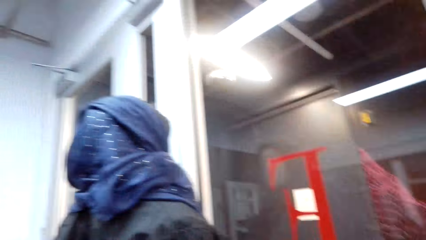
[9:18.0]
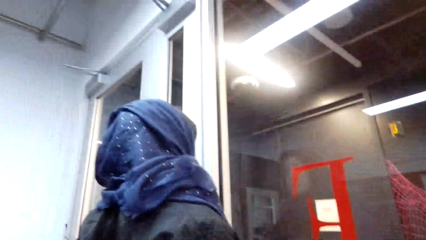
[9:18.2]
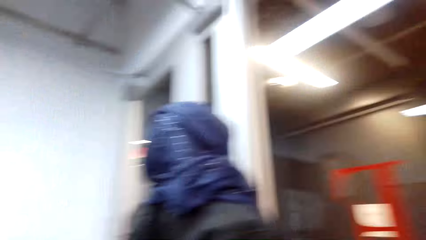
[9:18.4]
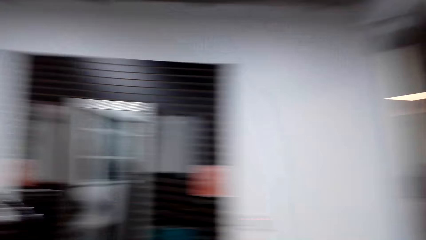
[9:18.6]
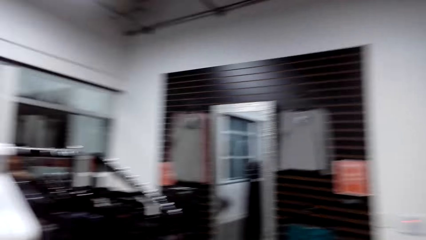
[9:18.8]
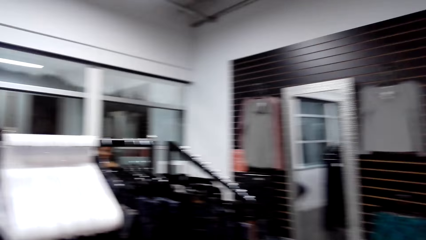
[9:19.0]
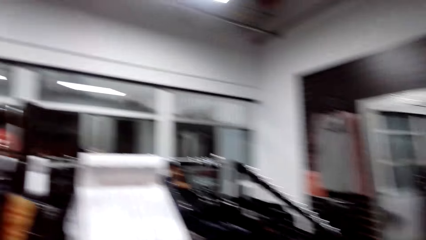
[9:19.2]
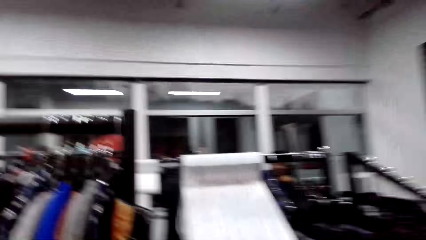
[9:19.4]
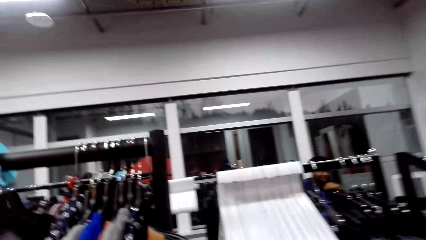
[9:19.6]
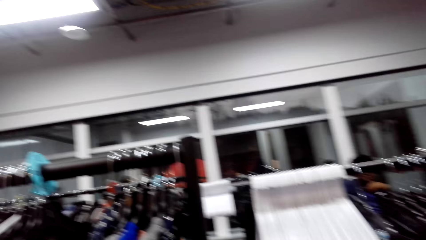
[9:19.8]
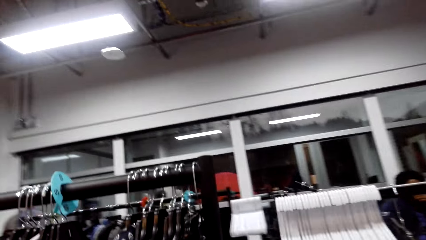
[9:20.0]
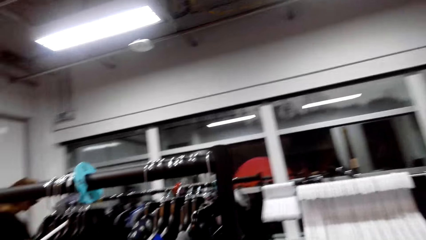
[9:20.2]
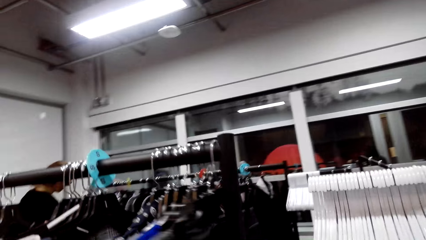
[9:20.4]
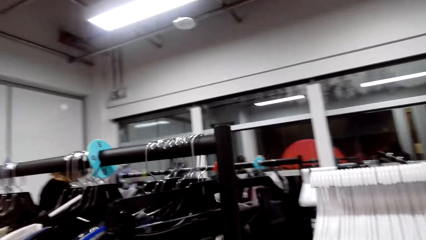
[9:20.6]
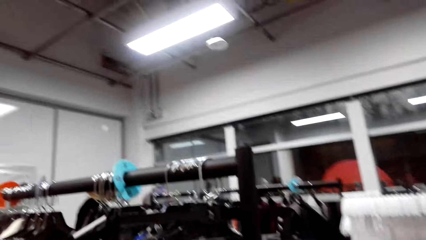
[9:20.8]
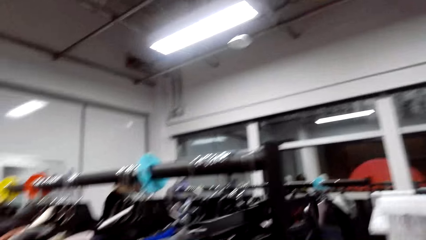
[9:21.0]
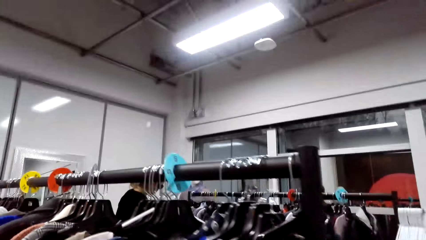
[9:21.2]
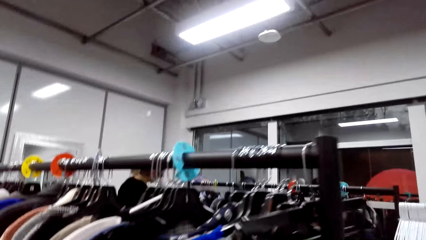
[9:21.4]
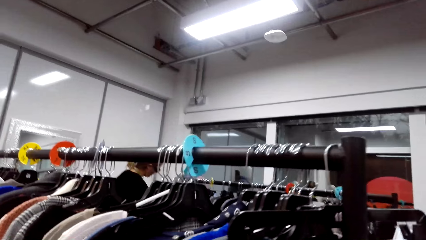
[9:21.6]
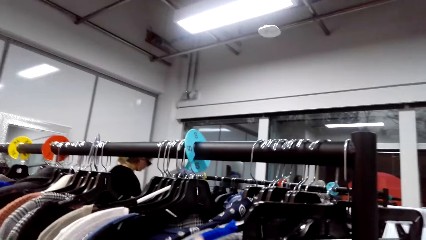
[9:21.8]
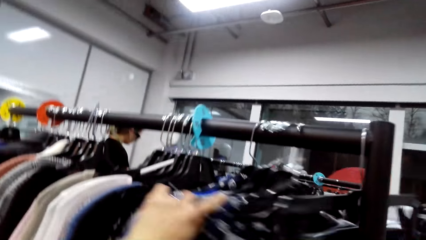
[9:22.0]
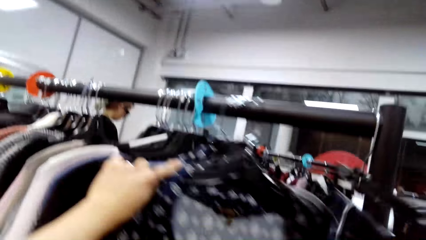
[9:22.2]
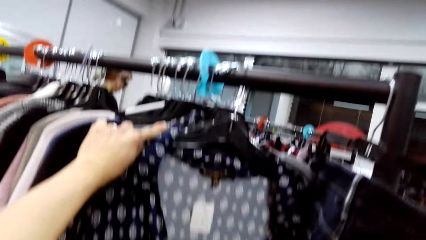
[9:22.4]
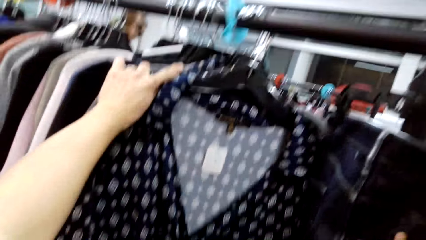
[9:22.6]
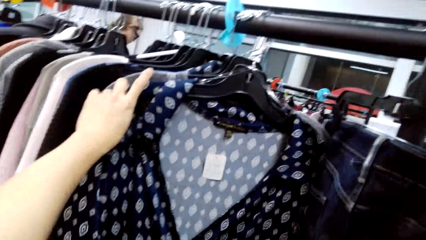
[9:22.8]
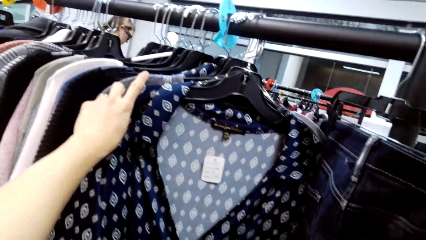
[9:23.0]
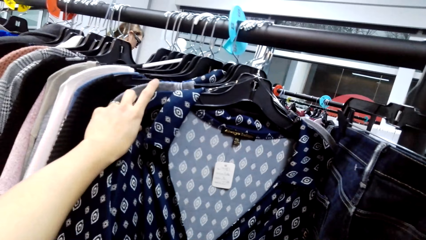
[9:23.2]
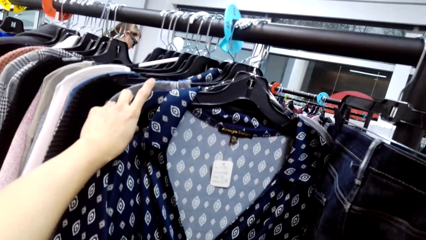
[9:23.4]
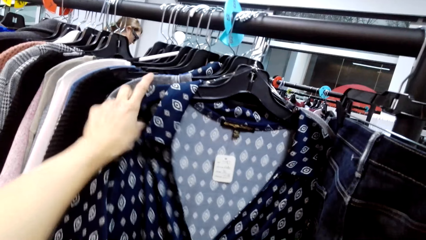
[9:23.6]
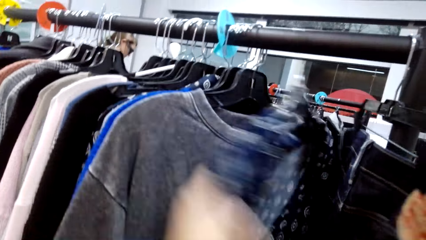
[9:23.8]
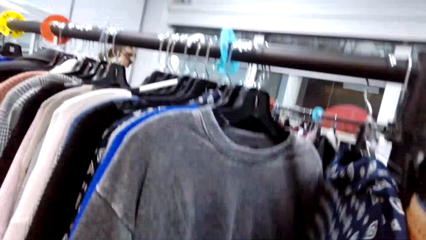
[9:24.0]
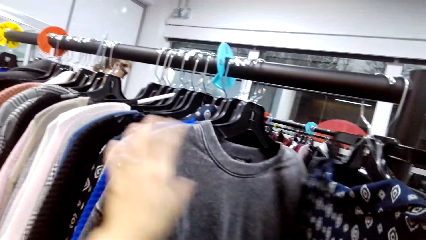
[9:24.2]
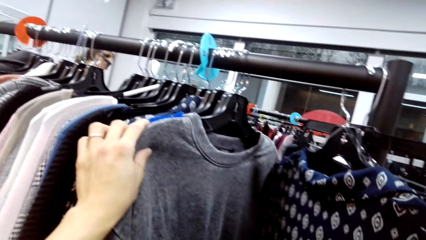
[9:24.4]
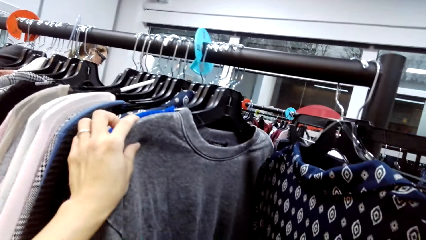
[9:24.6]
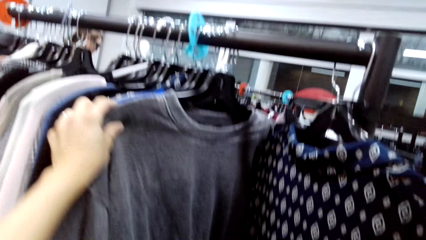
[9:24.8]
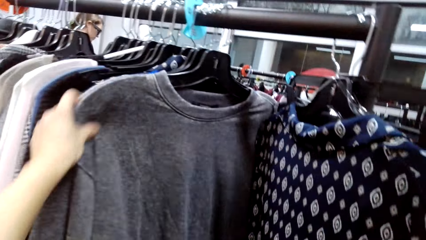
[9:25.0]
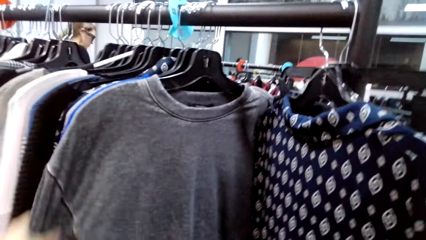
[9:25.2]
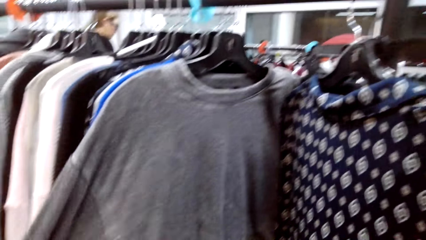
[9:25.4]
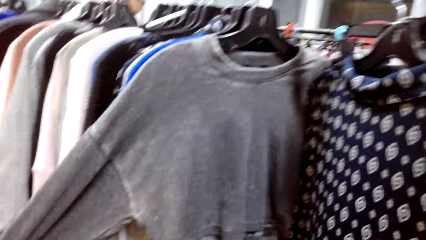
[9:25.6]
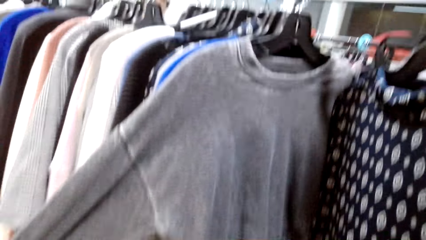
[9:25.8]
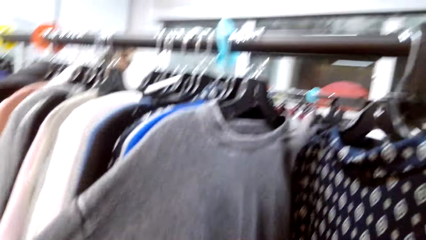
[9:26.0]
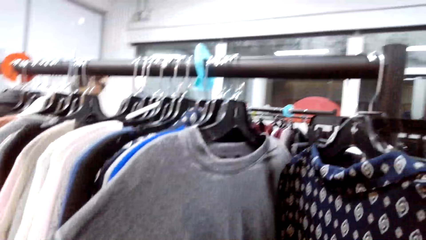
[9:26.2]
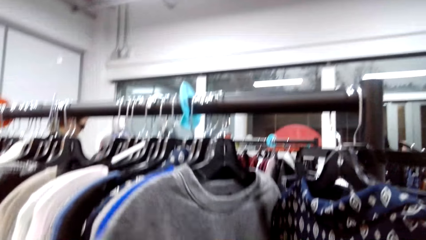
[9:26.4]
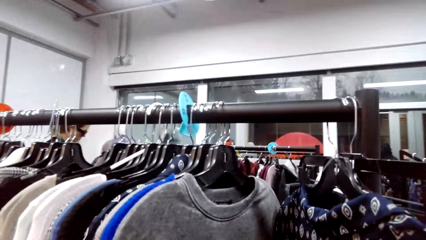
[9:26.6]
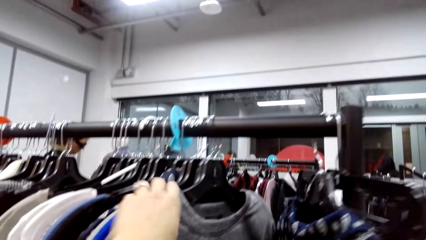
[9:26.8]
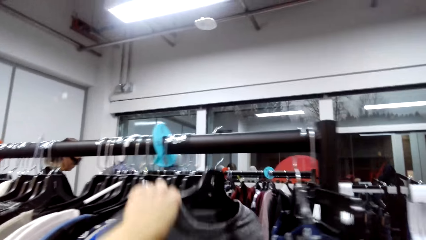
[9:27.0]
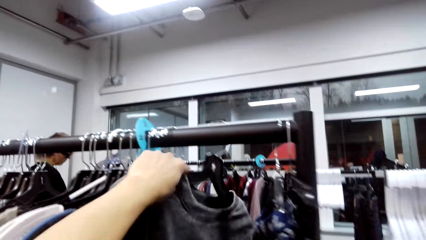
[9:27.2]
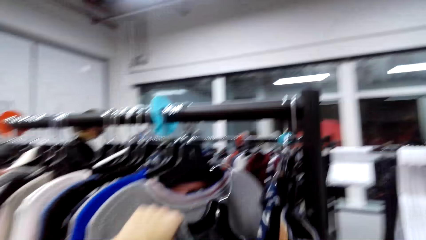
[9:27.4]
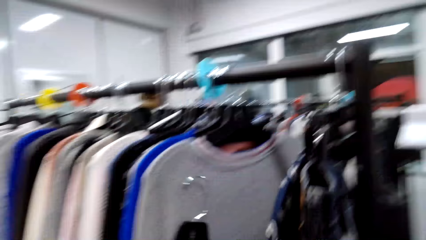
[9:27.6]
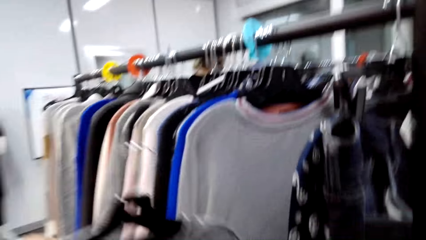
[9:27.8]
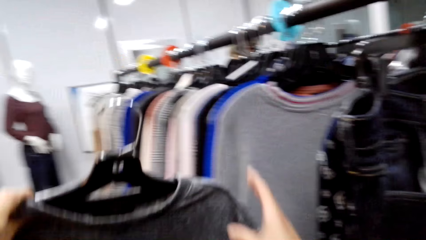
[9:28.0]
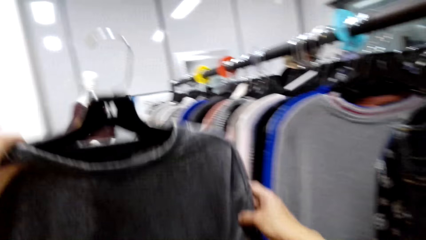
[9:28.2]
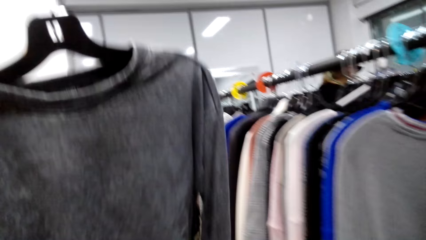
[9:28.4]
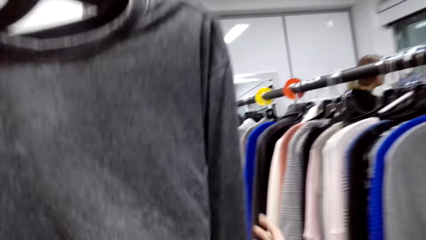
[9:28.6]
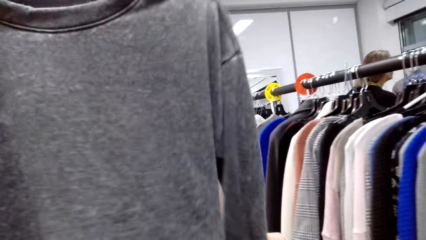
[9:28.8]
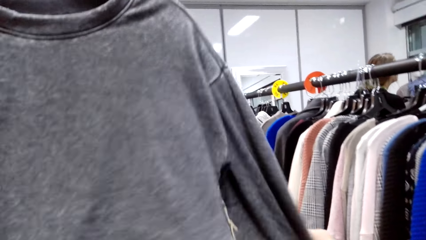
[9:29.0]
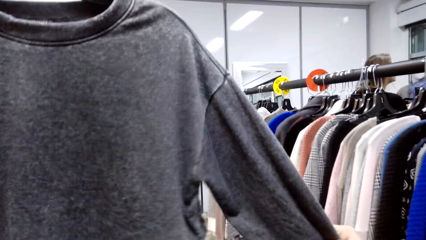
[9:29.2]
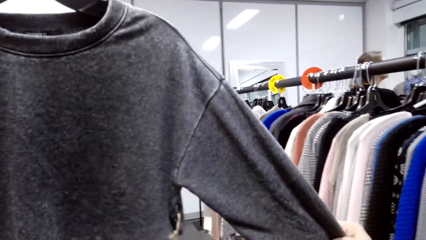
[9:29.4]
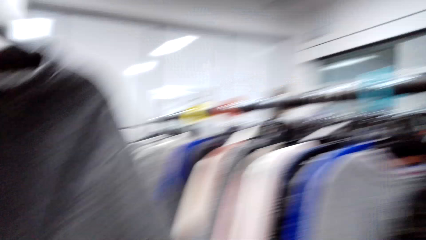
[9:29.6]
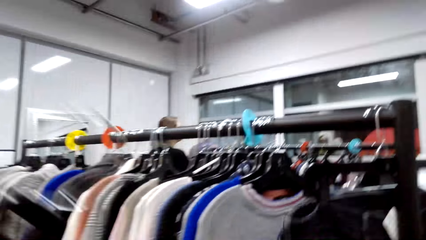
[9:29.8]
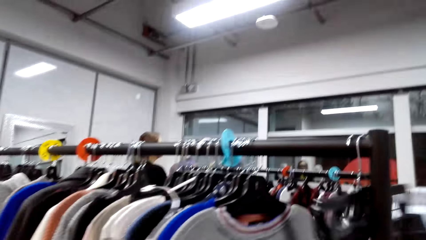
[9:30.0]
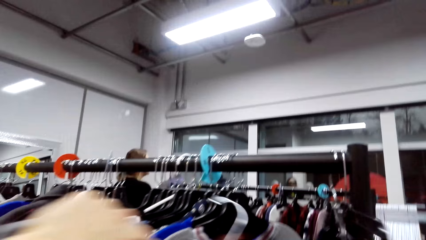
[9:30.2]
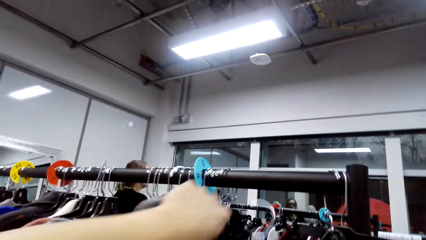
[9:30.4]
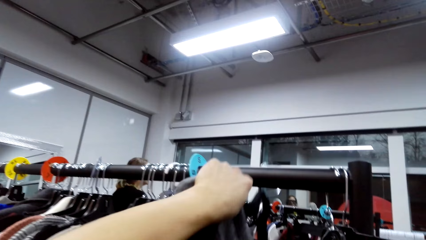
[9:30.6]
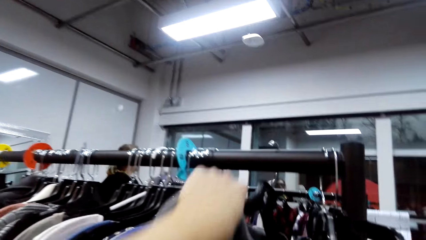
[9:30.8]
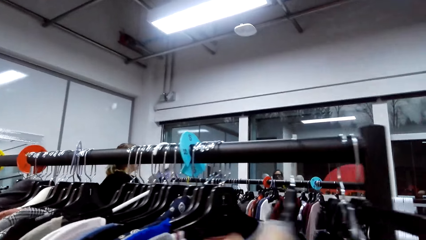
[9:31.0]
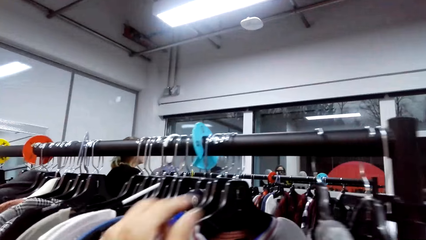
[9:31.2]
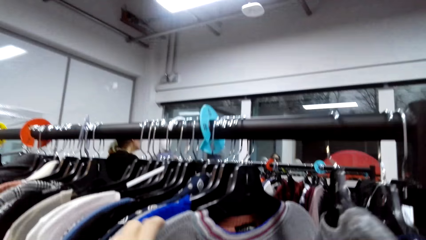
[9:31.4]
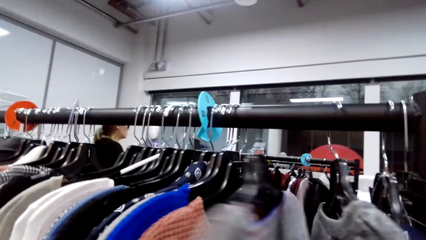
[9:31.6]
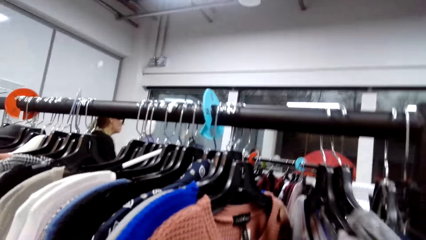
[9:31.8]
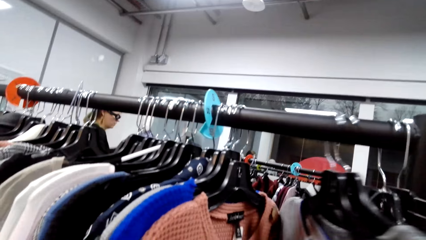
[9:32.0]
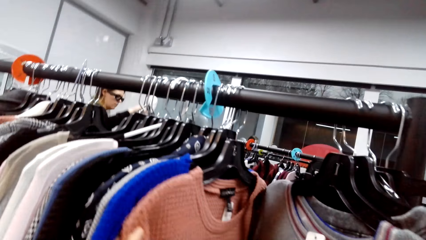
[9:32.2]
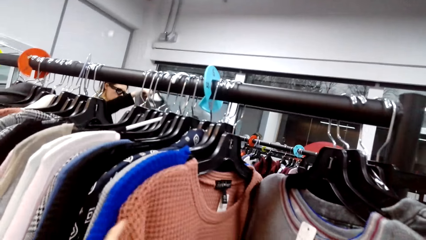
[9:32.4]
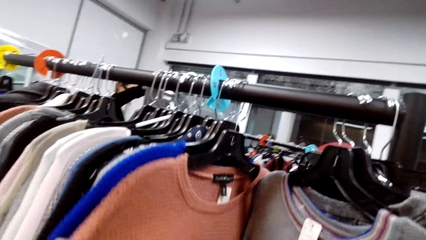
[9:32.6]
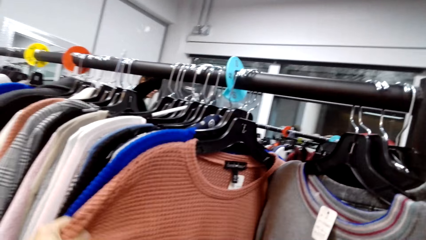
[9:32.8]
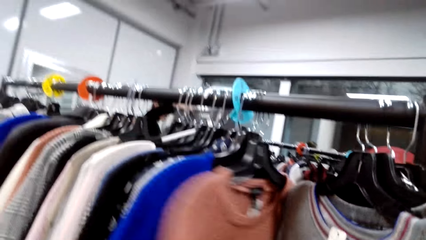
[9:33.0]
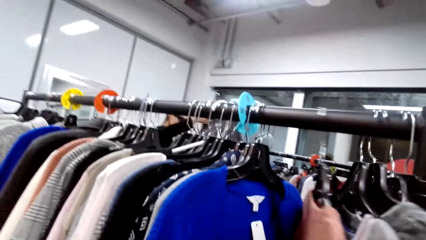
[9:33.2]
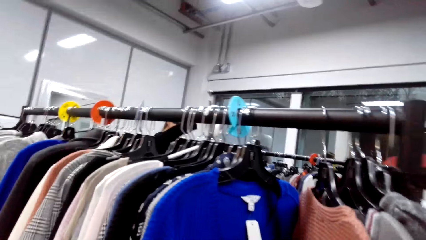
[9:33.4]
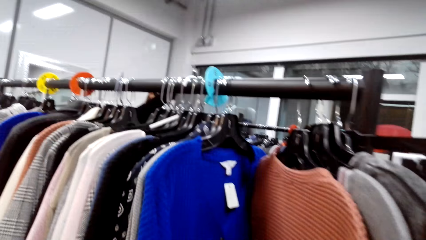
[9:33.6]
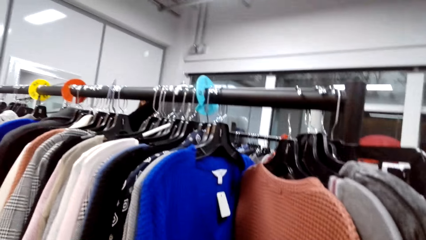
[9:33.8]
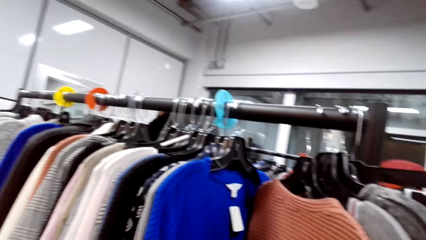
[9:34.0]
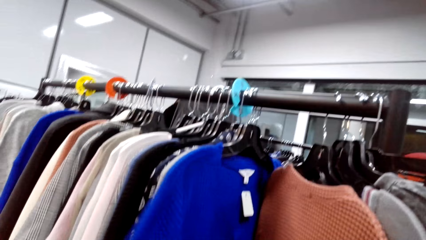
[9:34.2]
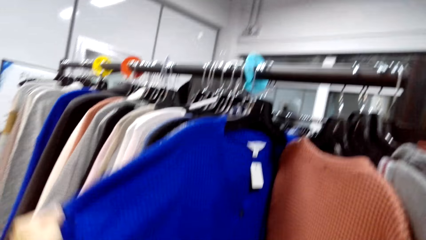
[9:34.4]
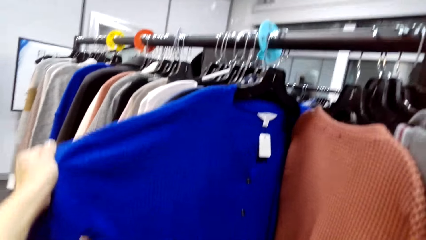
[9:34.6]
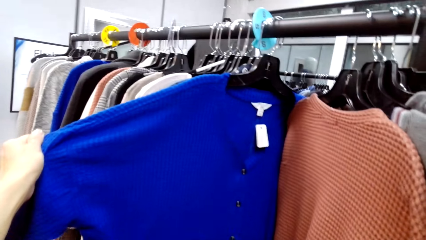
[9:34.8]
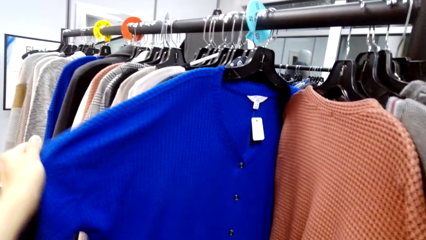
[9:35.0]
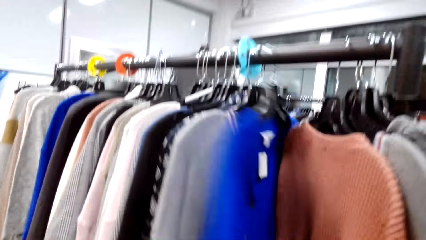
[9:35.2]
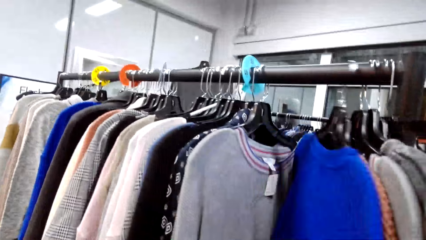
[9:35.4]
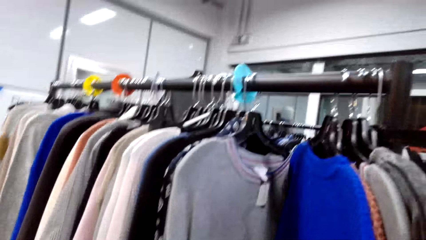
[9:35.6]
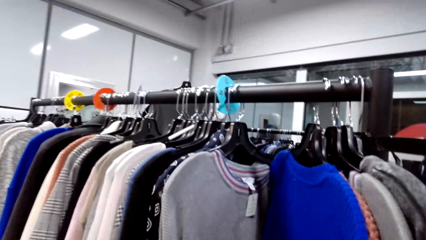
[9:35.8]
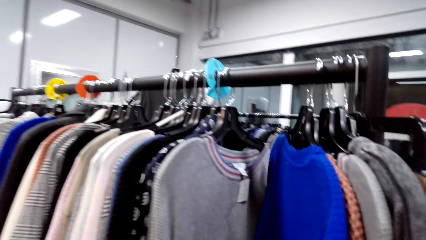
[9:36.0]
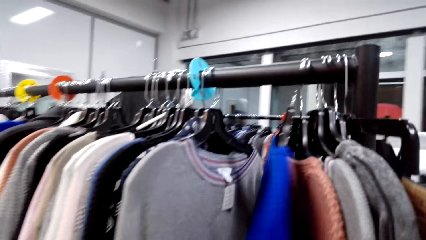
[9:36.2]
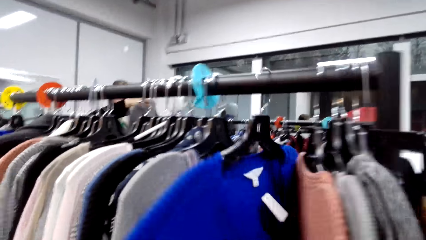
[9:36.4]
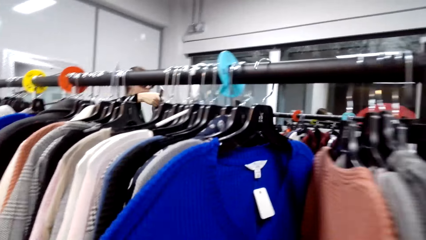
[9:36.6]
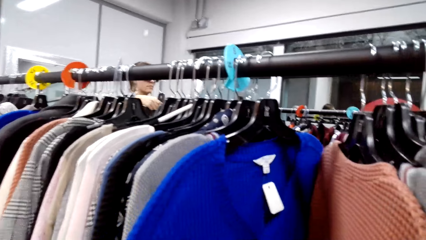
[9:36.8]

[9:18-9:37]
The camera wearer walks. They move clothes hangers. They do something. They look at the cloth. They remove the cloth from the hanger. They take the cloth hanger with the cloth. They look at the cloth. They return the cloth hanger on the clothes rack. They move the clothes hangers with the clothes. They do something.
